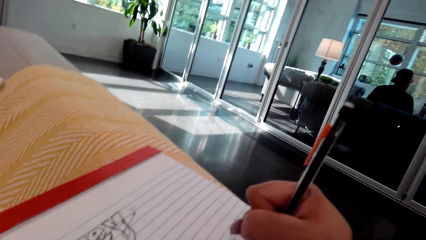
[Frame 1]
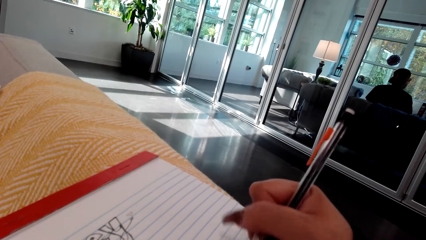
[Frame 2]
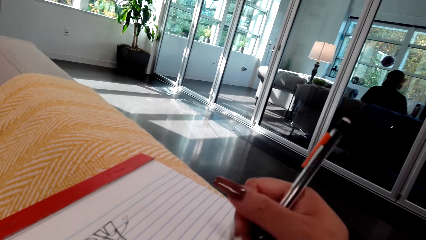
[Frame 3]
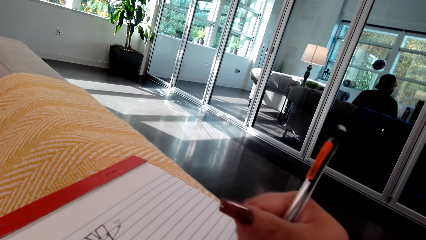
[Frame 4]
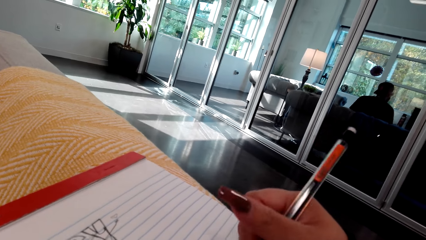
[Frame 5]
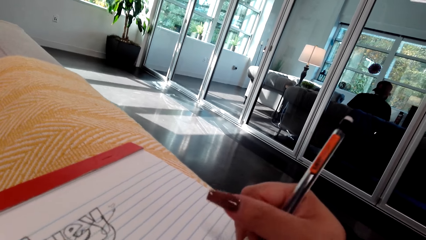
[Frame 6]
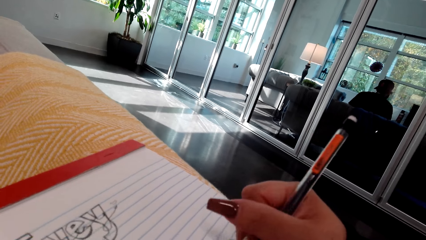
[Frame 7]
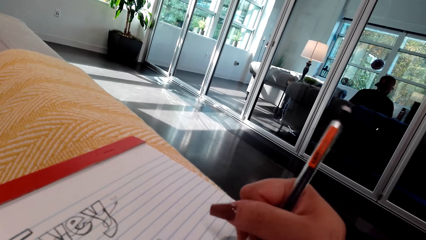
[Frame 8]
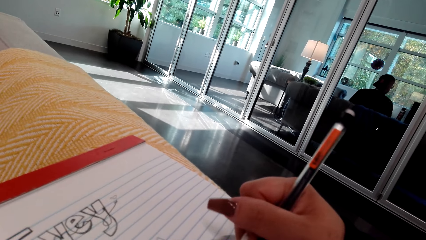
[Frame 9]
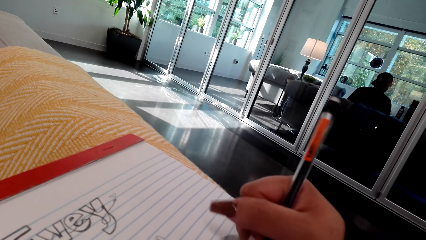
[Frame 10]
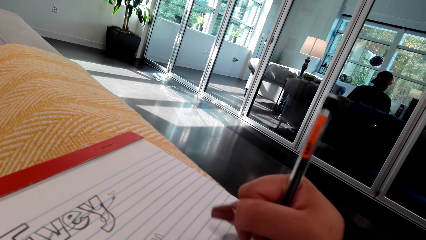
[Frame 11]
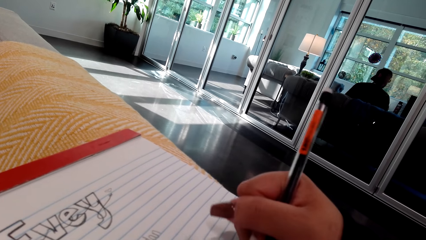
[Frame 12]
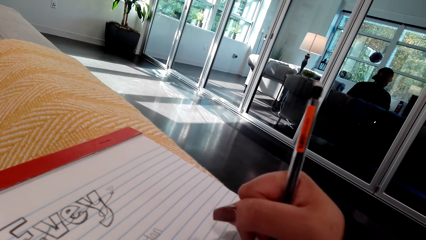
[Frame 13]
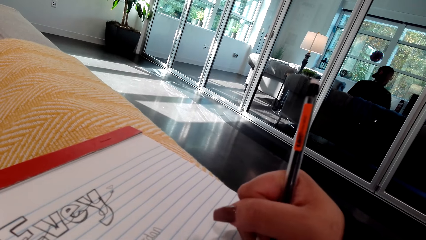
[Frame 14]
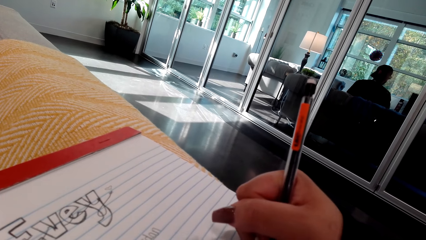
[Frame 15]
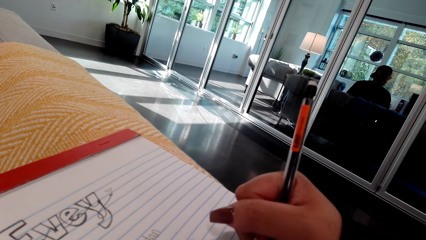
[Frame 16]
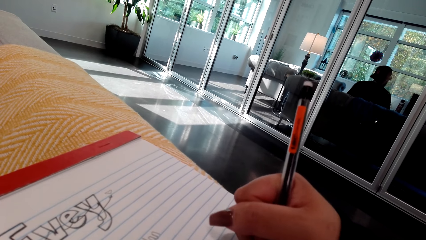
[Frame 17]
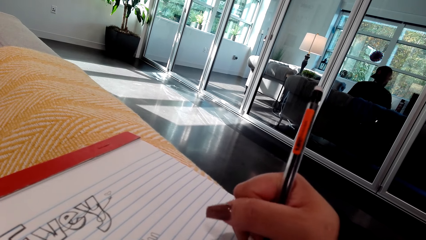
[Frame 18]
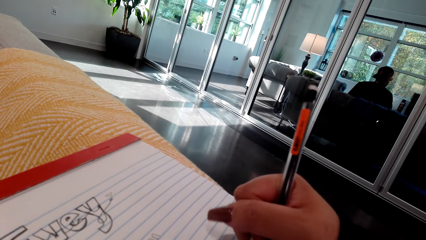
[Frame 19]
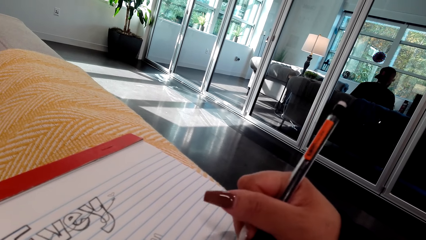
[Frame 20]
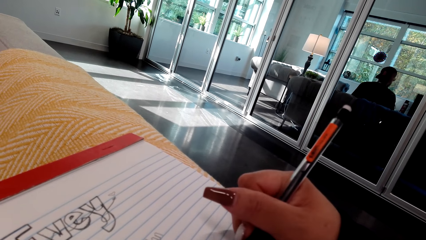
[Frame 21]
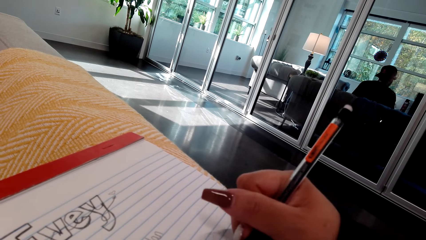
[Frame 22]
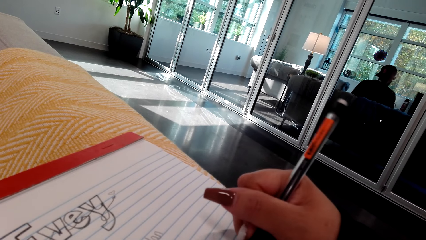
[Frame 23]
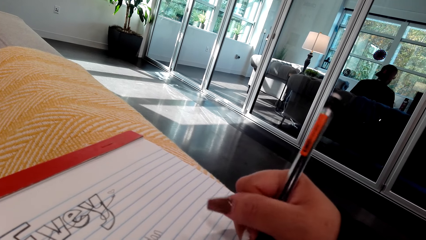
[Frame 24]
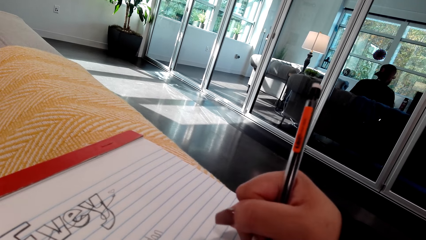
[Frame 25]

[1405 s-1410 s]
The camera wearer converses.

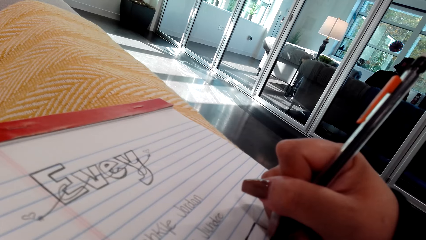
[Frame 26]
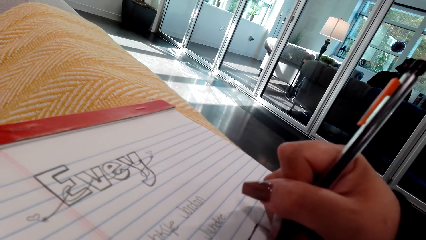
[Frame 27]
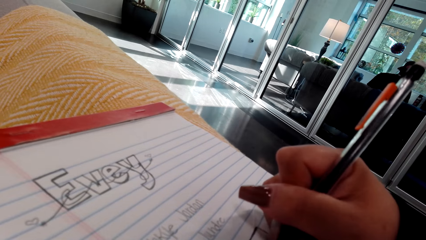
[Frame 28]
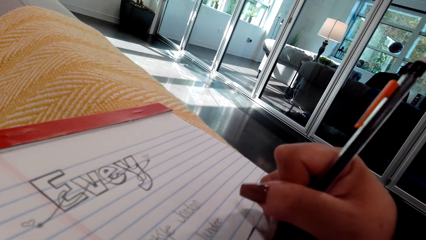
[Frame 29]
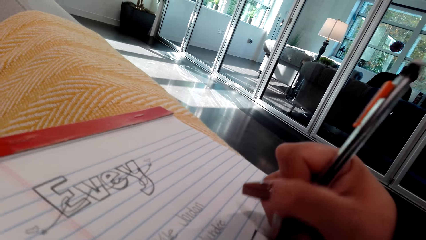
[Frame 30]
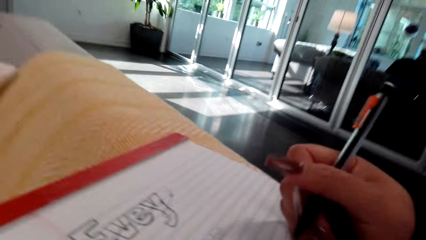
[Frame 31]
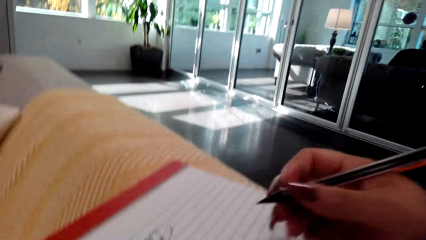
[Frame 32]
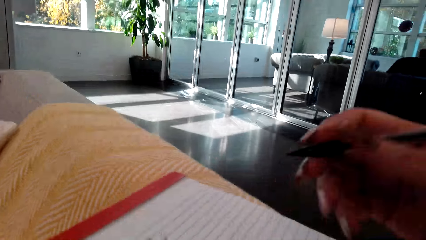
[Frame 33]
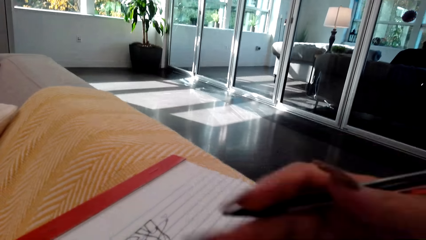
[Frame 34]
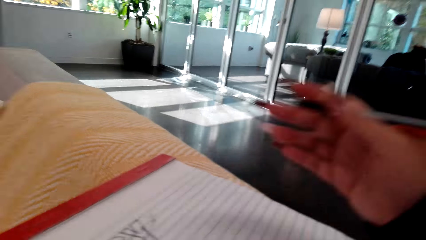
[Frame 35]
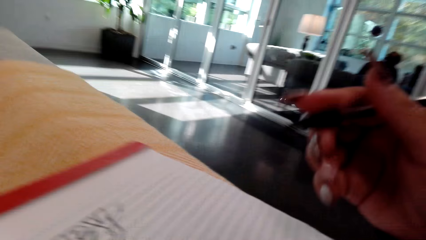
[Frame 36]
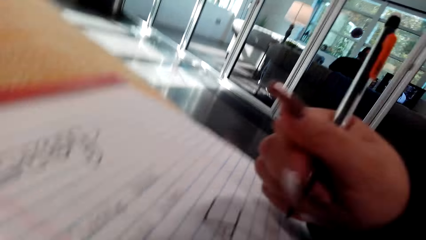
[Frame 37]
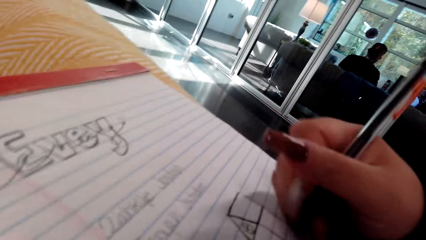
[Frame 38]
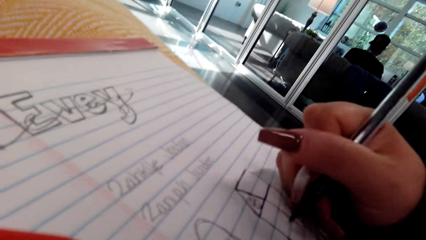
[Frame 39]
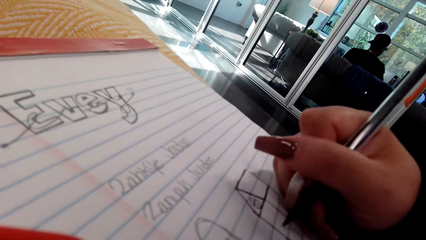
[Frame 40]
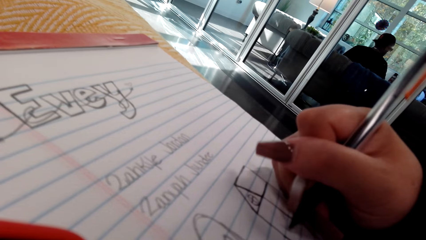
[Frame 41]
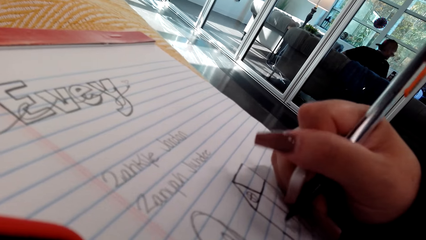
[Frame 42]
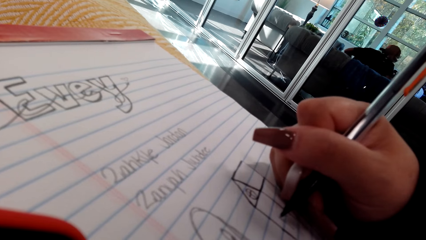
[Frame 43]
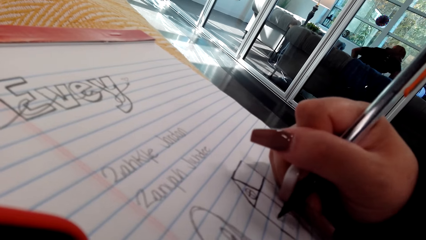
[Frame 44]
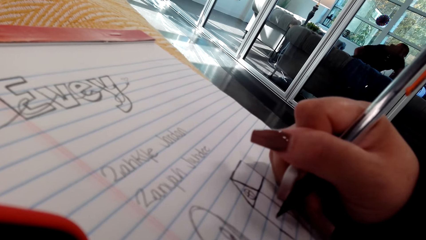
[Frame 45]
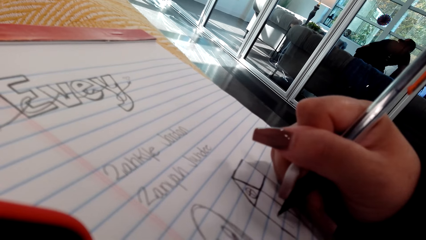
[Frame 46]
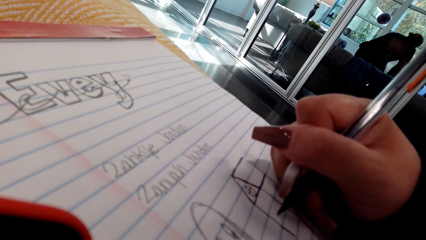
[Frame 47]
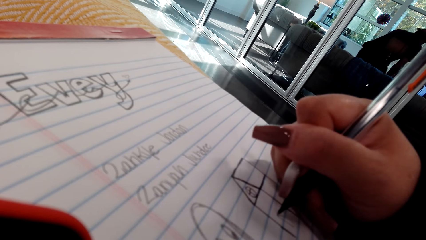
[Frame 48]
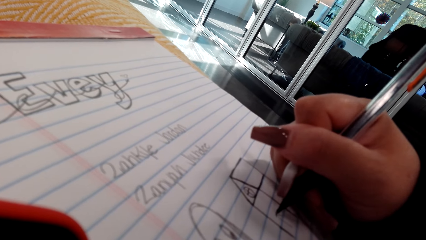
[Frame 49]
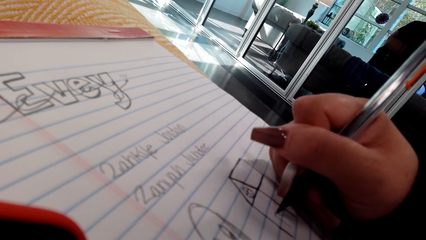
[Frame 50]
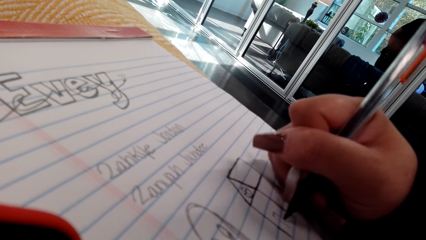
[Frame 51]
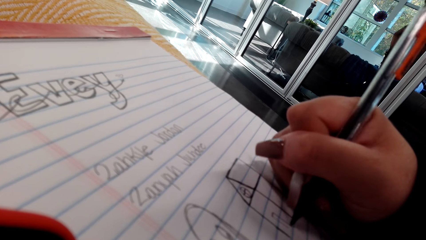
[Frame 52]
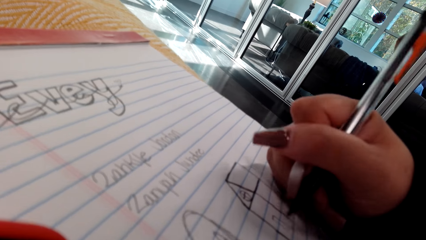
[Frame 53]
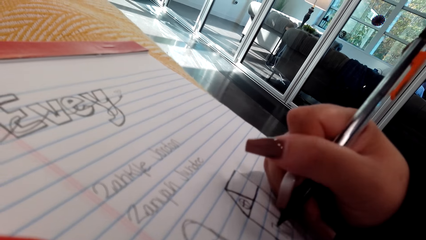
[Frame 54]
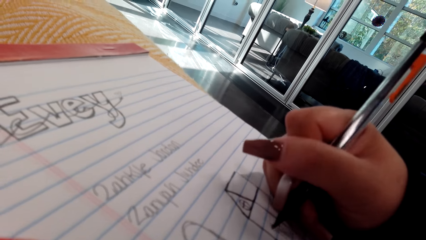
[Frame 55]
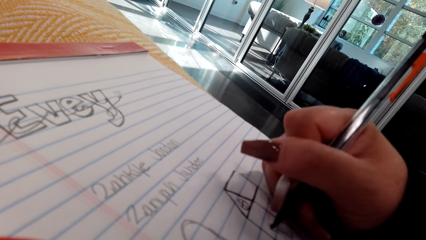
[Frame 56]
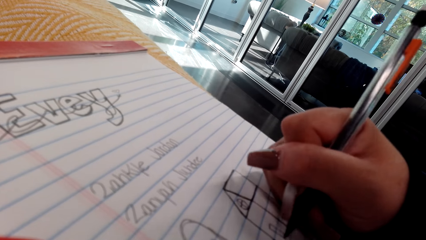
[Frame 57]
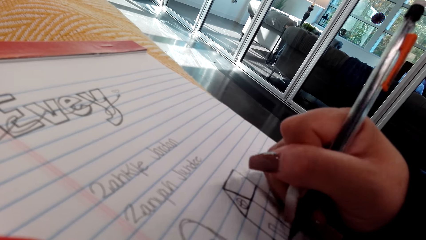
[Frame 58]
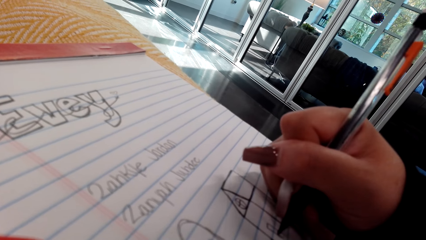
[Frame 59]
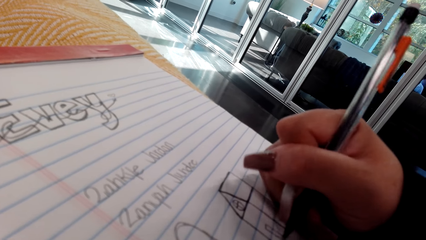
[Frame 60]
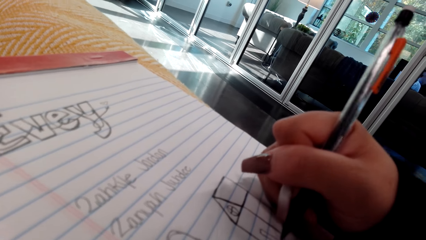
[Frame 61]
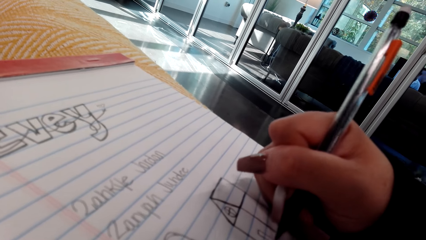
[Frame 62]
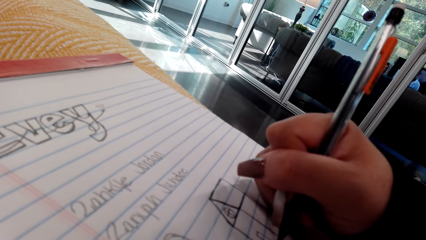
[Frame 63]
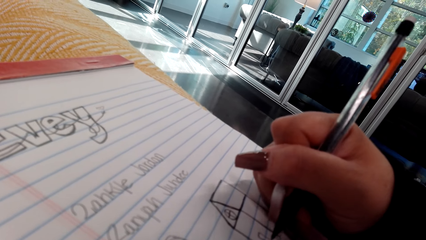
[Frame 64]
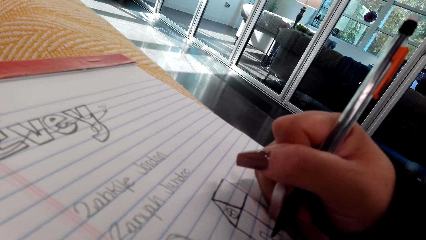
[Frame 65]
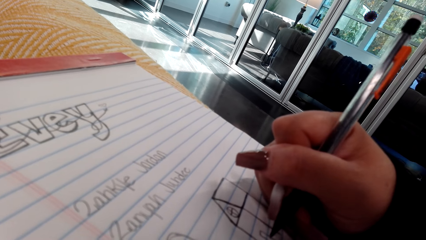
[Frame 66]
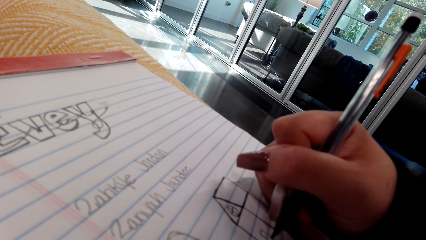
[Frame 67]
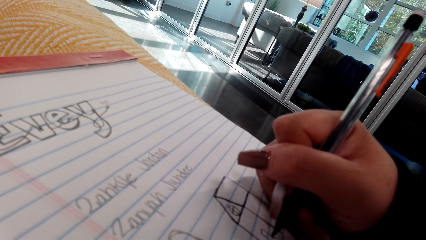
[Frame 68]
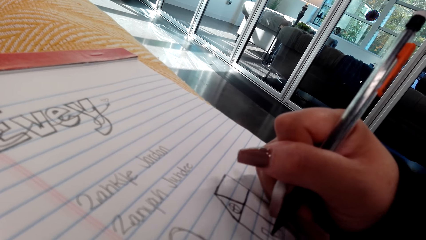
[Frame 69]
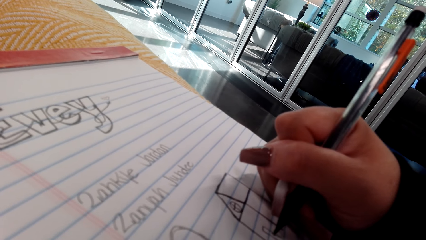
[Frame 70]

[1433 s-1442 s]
The camera wearer wipes the book. They draw on the book.

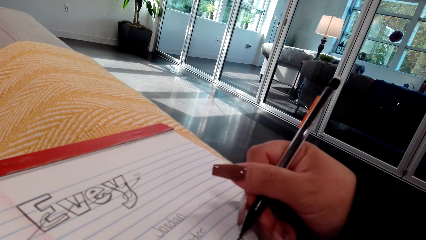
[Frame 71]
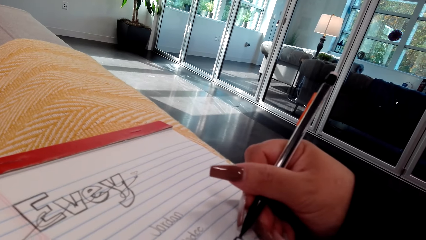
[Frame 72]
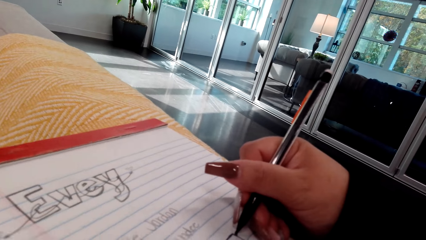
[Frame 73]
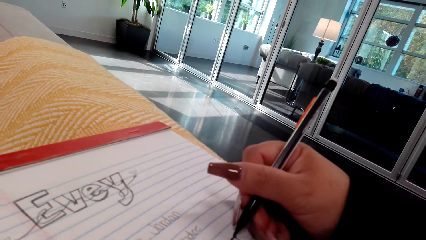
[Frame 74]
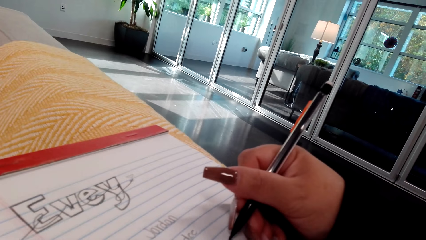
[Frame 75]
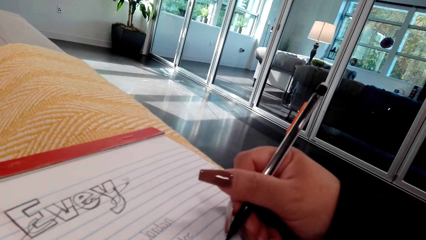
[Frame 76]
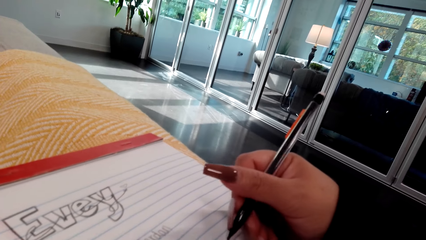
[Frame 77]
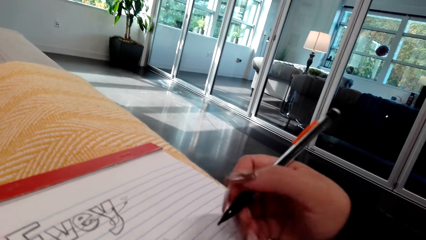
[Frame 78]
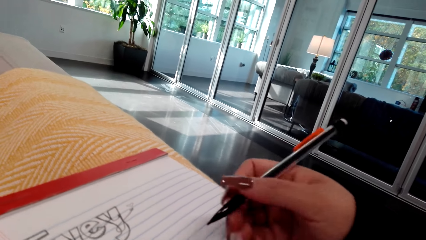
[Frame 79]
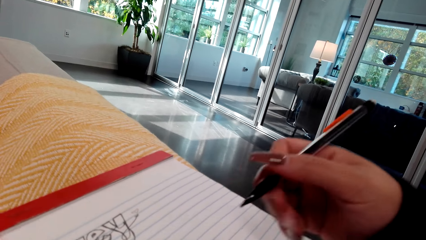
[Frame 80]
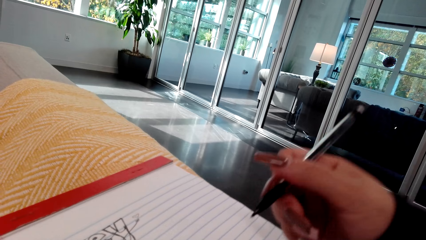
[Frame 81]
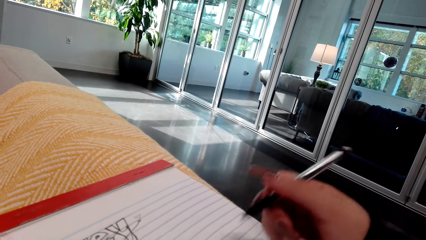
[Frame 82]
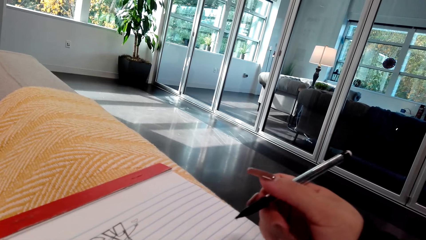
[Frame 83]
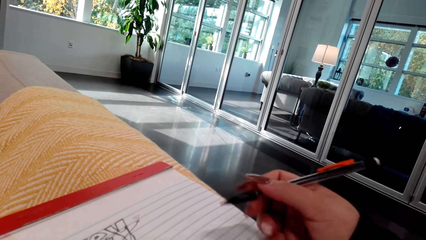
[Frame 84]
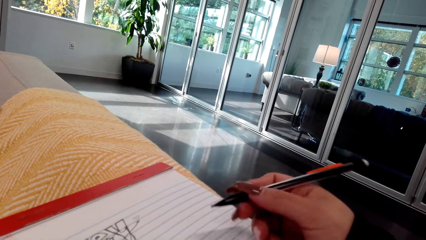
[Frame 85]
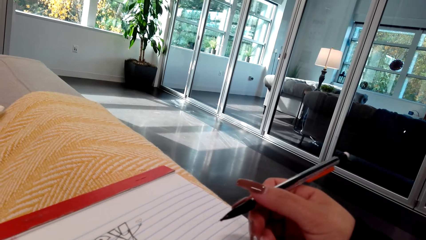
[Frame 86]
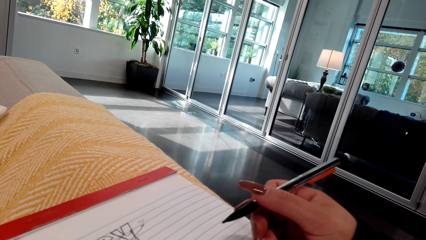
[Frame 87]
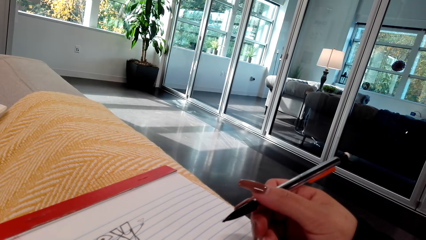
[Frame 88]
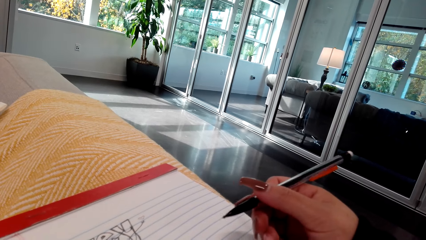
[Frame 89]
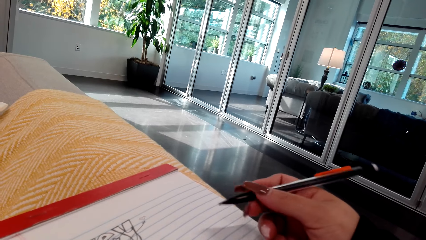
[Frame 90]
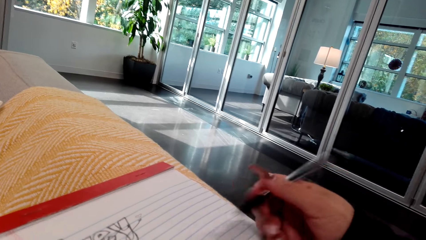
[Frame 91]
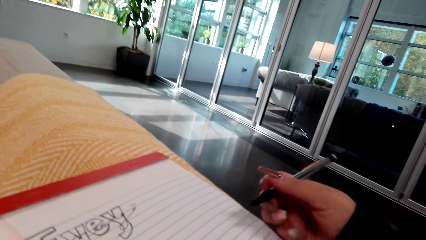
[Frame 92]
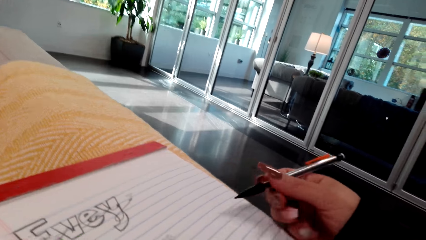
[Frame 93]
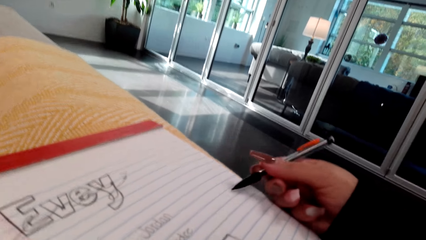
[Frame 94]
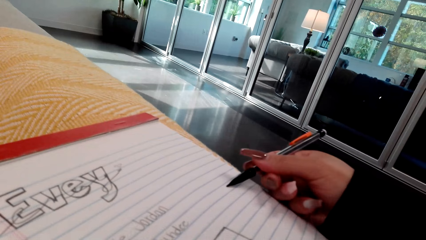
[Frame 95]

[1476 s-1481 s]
The camera wearer holds the pen. They press the pencil on the book.
